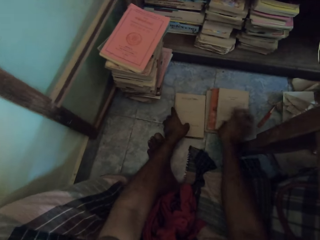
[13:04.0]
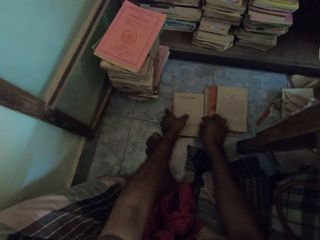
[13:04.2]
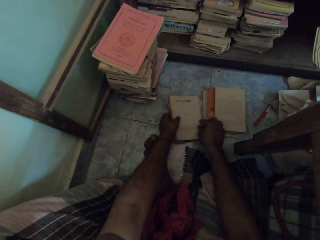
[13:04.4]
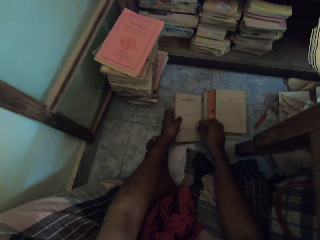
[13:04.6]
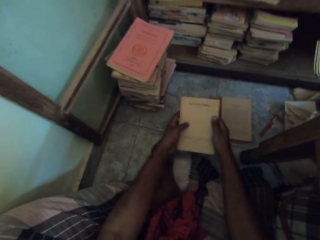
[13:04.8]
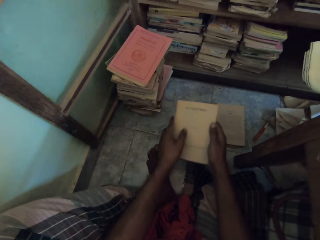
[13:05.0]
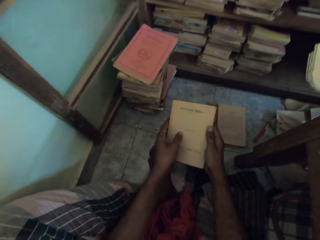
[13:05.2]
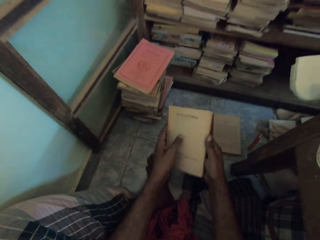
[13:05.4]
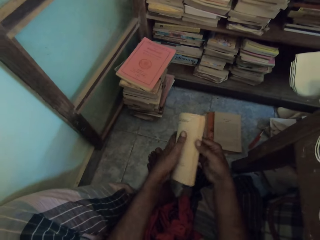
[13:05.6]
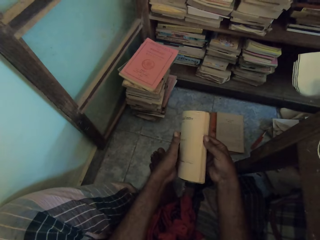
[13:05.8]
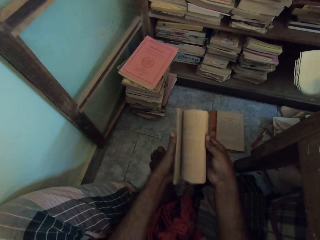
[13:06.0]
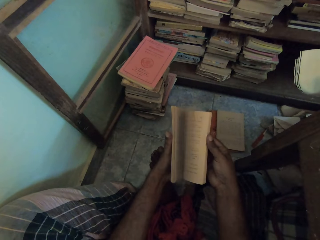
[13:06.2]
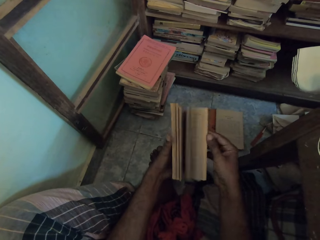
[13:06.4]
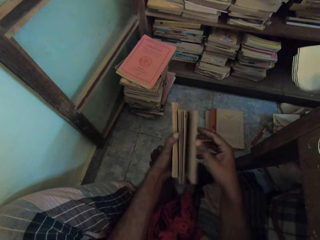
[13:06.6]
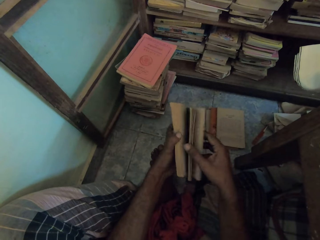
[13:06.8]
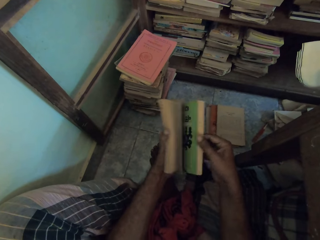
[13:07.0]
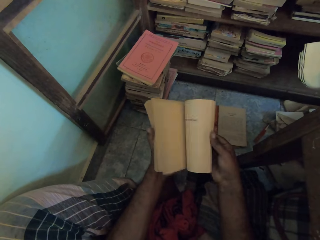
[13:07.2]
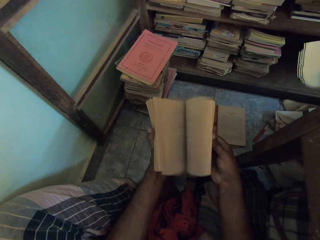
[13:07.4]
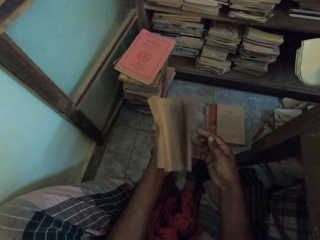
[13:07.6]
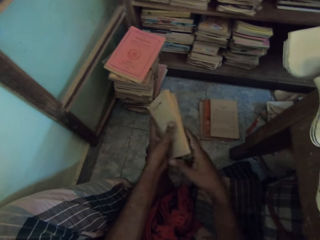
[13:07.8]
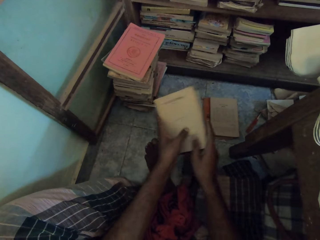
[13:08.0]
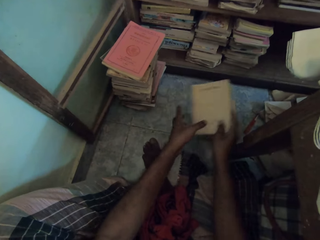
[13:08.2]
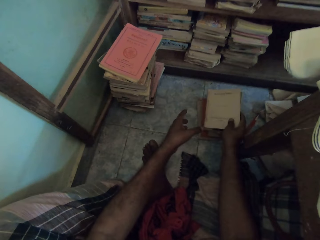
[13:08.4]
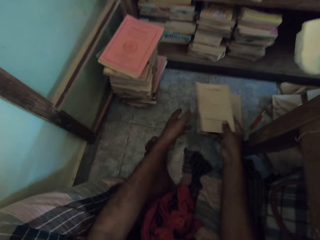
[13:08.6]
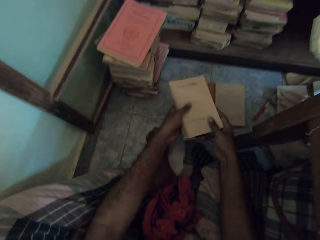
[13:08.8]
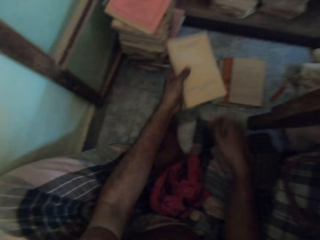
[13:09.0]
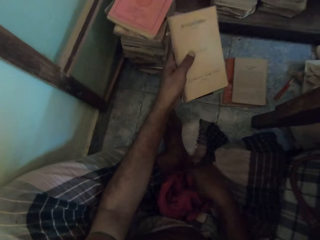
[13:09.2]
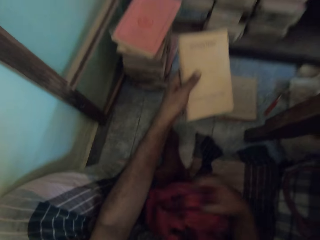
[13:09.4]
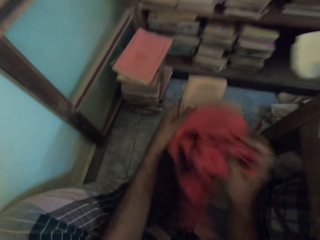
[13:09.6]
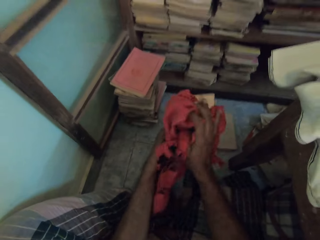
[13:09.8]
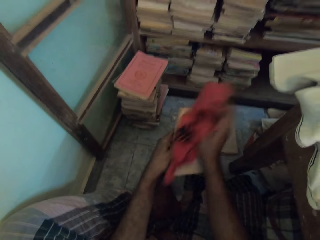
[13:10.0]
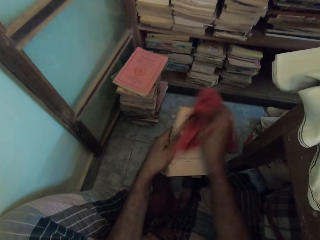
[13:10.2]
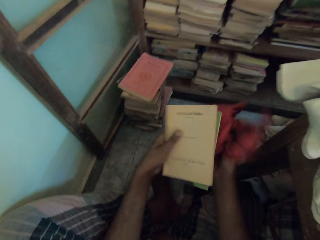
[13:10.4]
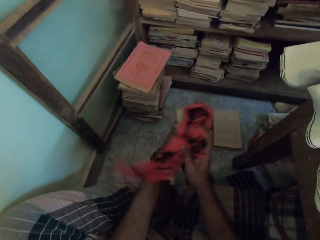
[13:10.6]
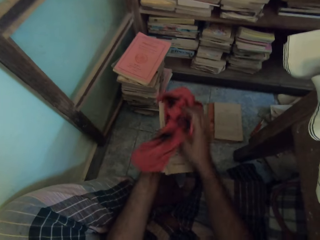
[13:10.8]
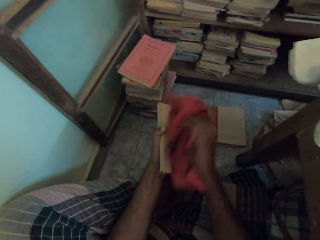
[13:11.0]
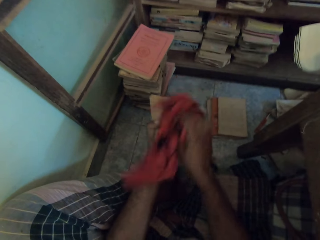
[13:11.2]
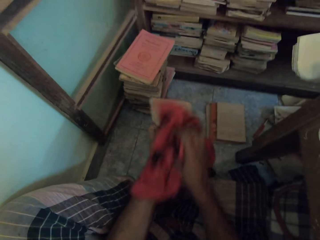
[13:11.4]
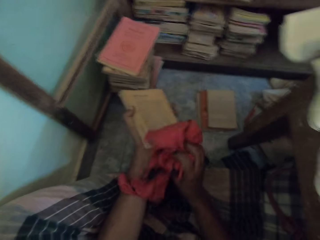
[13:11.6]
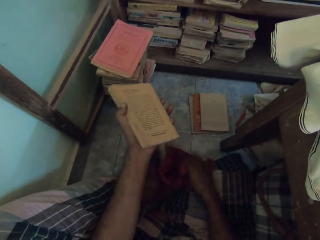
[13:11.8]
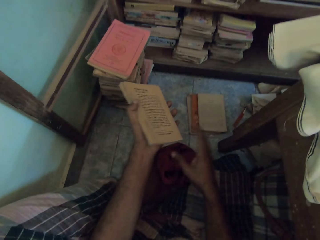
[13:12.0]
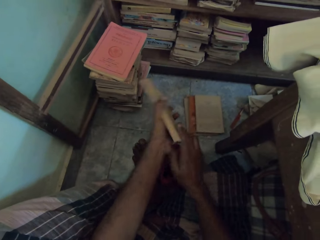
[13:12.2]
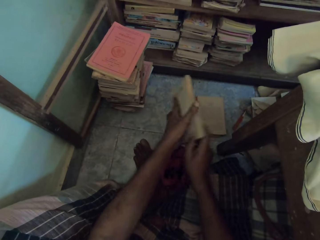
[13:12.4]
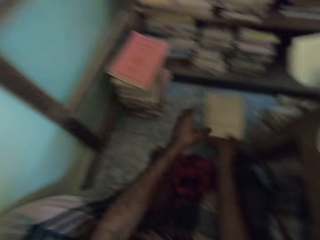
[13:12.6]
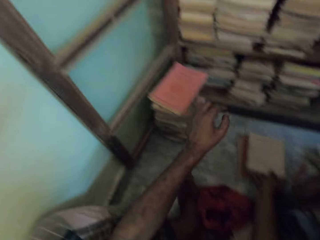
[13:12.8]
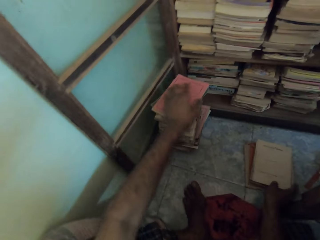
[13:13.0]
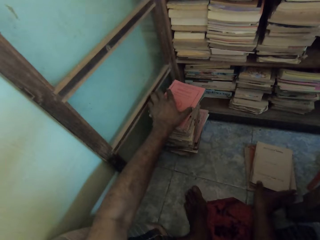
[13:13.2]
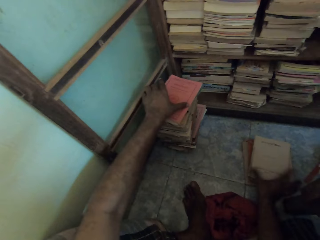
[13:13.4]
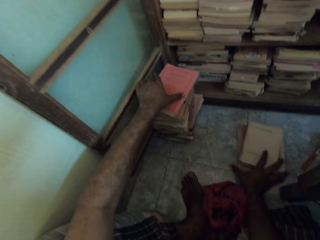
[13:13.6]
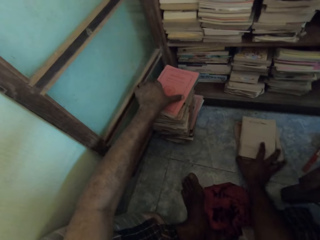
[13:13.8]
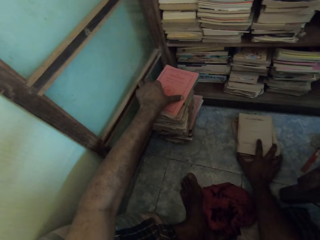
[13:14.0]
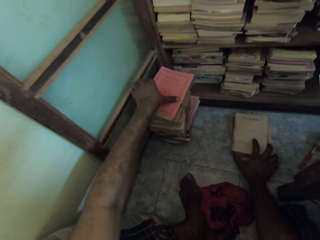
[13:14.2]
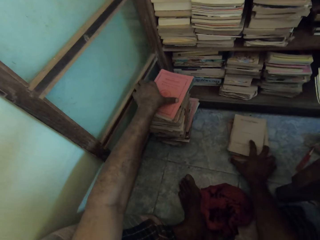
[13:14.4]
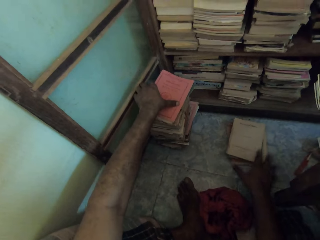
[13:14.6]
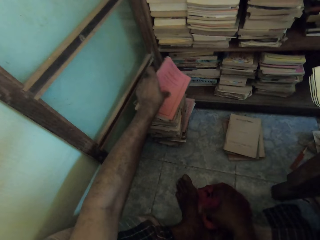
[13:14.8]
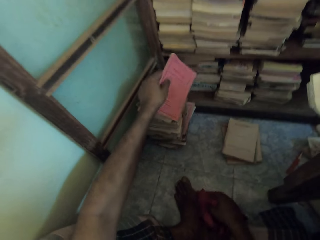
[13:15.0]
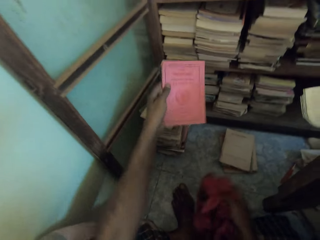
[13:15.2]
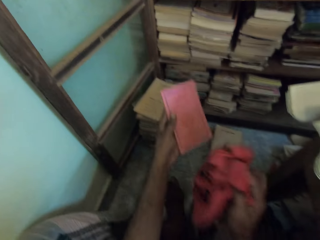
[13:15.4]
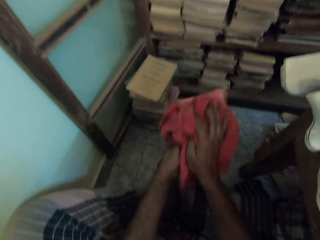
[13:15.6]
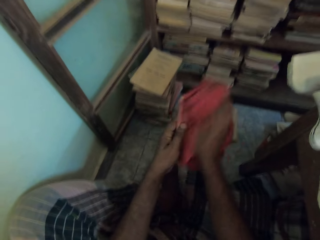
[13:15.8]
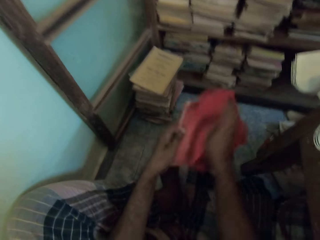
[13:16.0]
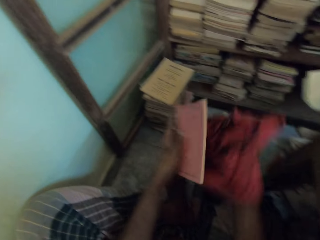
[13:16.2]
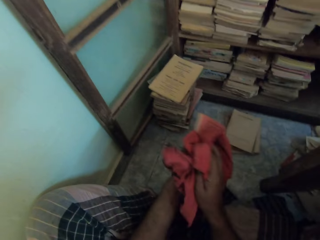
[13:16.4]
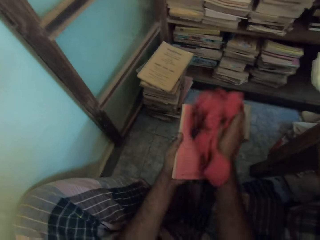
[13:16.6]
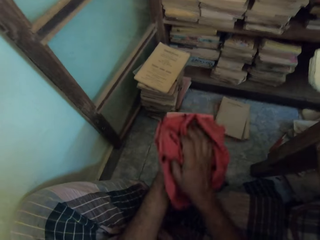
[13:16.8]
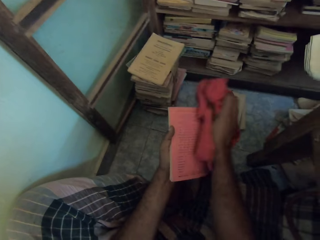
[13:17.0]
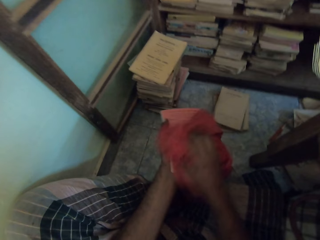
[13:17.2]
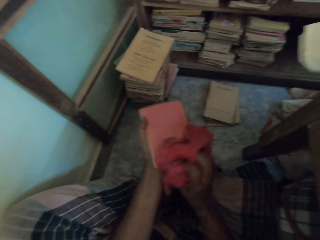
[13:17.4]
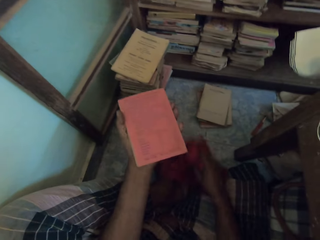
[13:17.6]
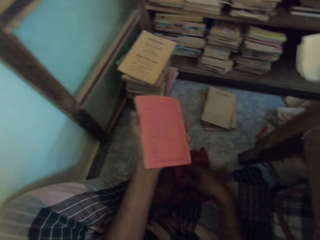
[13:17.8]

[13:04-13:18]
The camera wearer puts the book on the books on the floor with his right hand. He picks up books from the floor with both hands. He flips the pages of the books with his right hand. He puts the book aside and pulls the books backwards. He picks up the cloth from the floor with his right hand. He cleans the books with the cloth in his right hand. He drops the cloth on the floor with his right hand. He holds the book with his right hand. He puts the book on the books on the floor with his right hand. He holds a book on a stack of books with his left hand. He shifts the books on the floor with his right hand. He picks up a book from the stack of books on the floor with his left hand. He picks up the cloth from the floor with his right hand. He cleans the book with the cloth in his right hand.

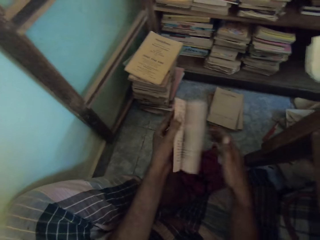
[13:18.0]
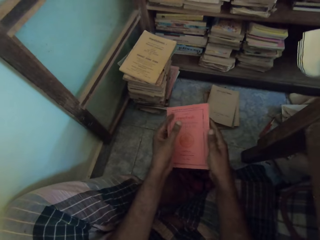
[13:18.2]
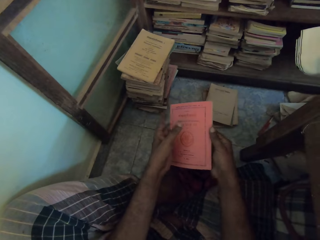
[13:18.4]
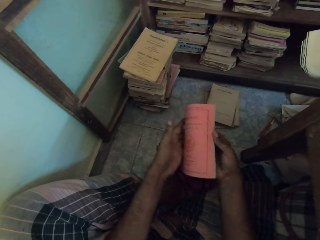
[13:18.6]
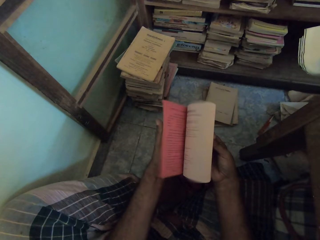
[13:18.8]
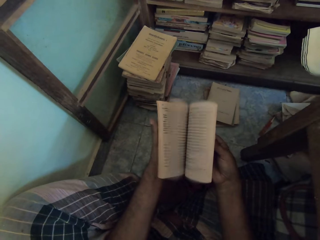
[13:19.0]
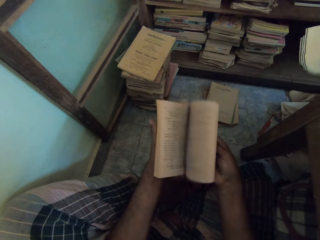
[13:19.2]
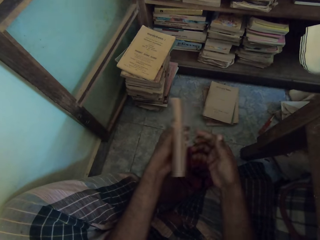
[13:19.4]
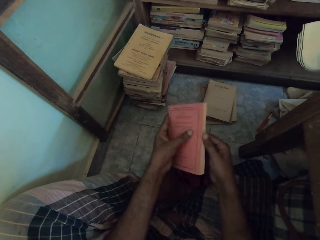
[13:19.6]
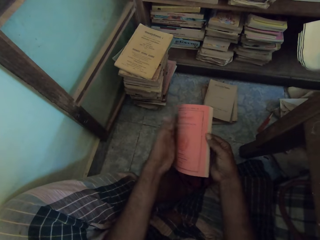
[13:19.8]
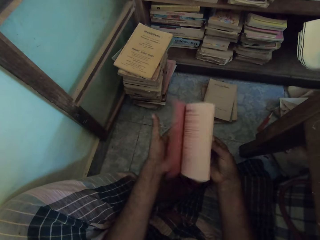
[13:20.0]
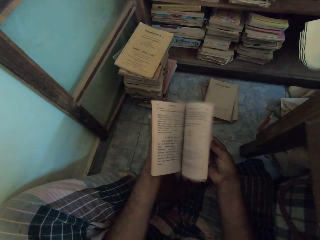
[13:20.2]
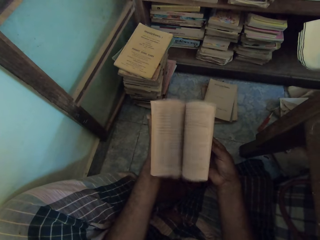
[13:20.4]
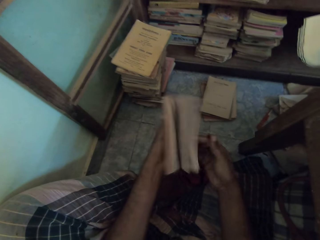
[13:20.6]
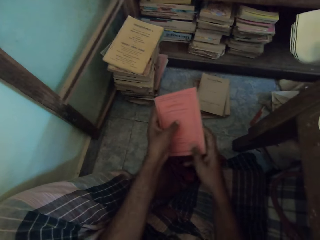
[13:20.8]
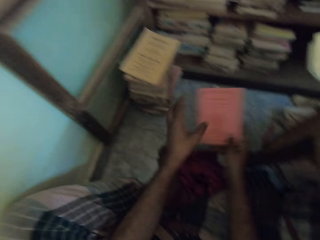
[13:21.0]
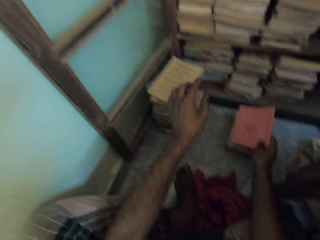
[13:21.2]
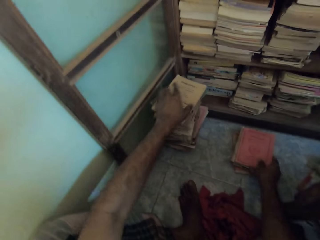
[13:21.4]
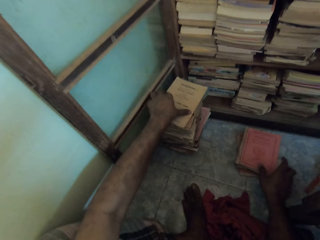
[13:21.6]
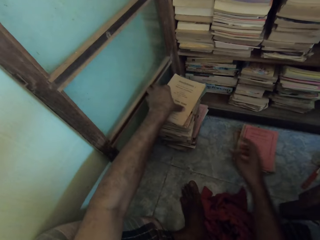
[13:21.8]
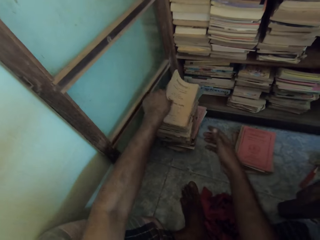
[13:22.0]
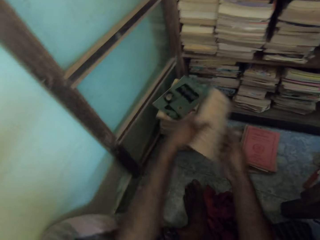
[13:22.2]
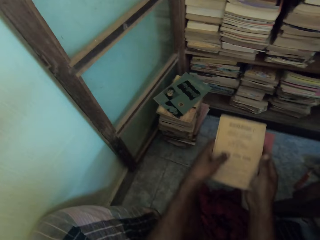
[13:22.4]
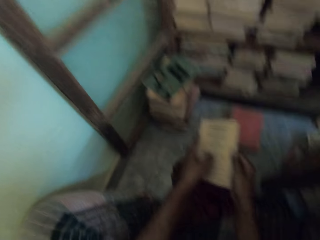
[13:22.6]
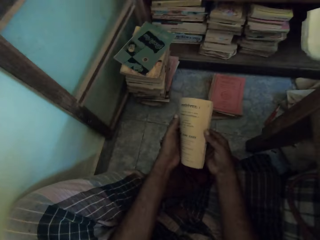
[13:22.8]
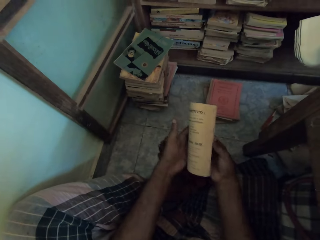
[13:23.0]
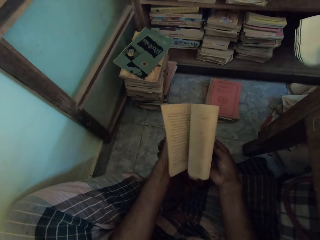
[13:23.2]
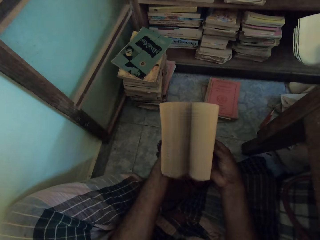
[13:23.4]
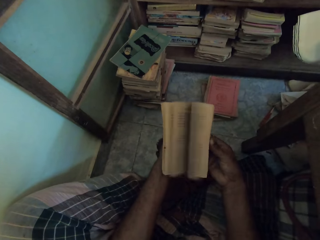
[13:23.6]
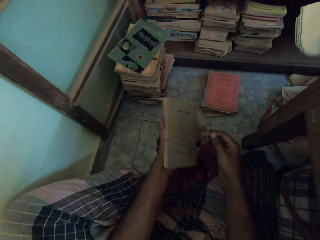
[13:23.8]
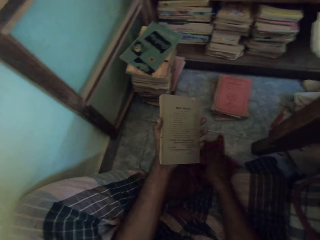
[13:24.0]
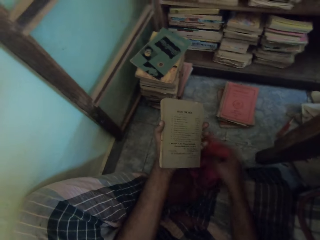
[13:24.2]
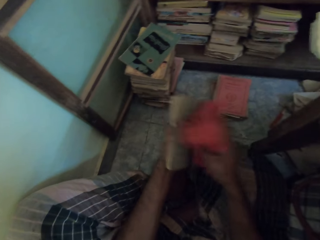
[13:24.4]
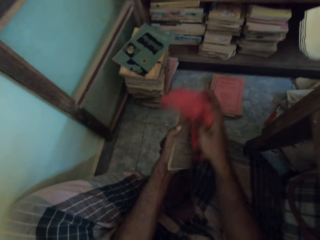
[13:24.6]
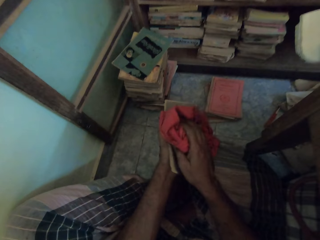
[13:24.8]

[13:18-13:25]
The camera wearer drops the cloth on the floor with his right hand. He flips the pages of the book with his left hand. He flips the pages of the book with his right hand. He puts the book on the stack of books on the floor with his right hand. He picks up a book from the stack of books on the floor with his left hand. He holds the book with his right hand. He flips the pages of the book with his right hand. He picks up the cloth from the floor with his right hand. He cleans the book with the cloth in his right hand.
